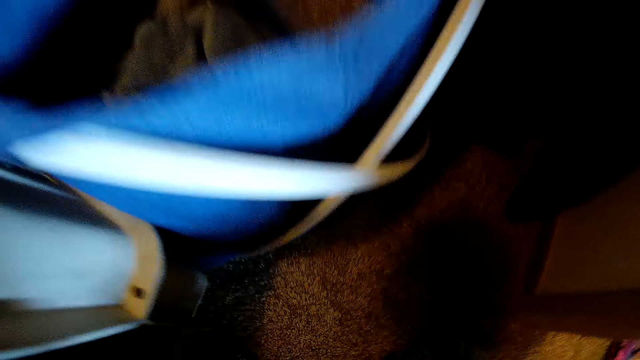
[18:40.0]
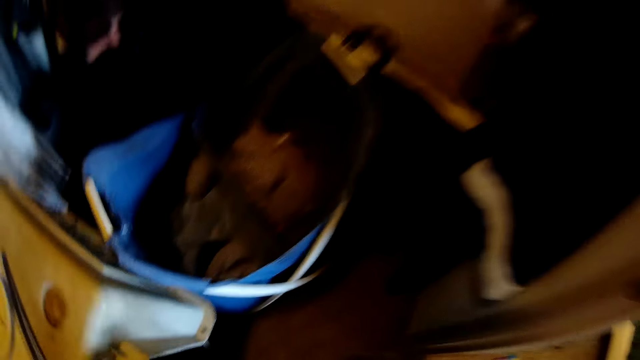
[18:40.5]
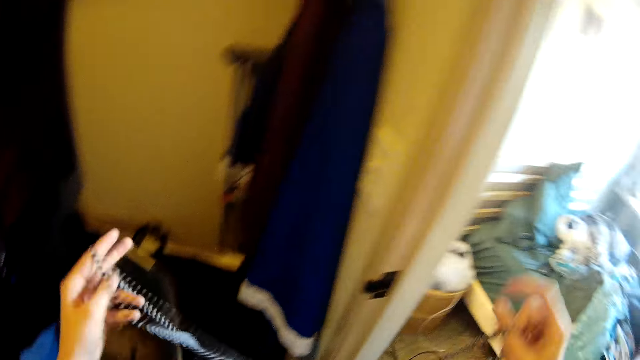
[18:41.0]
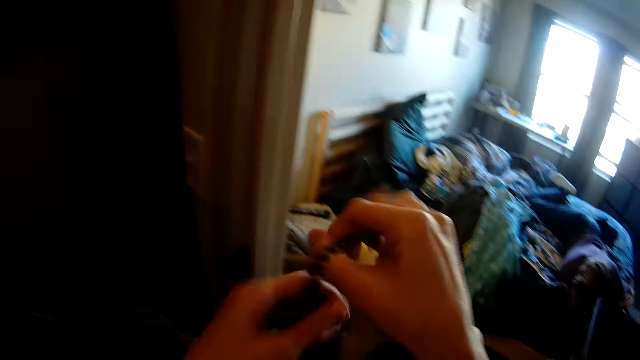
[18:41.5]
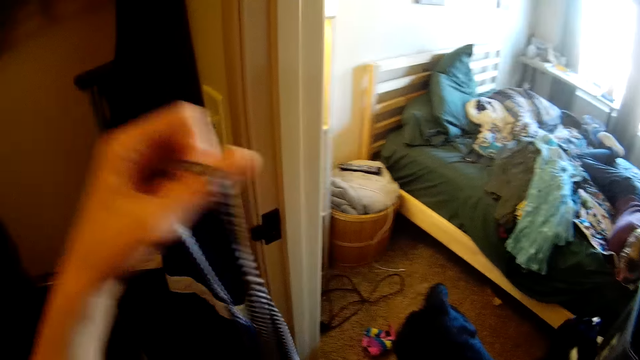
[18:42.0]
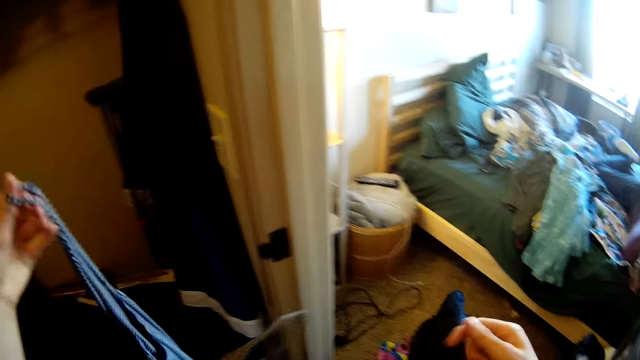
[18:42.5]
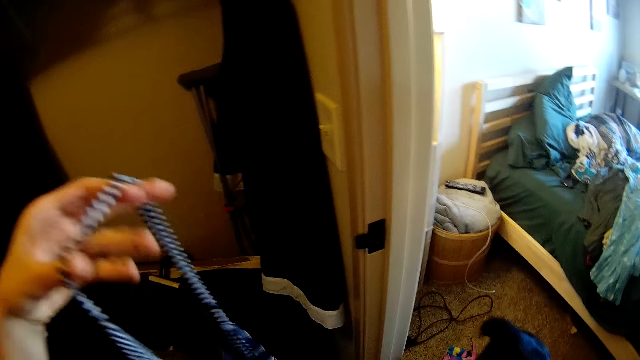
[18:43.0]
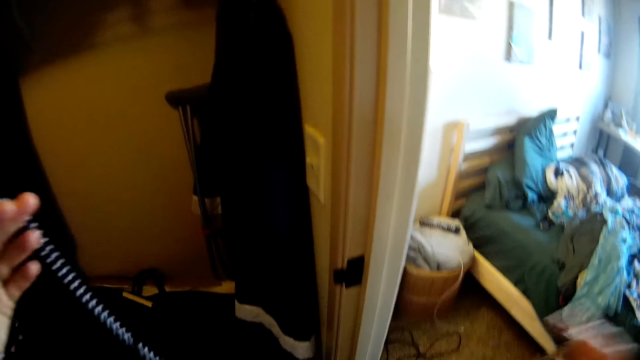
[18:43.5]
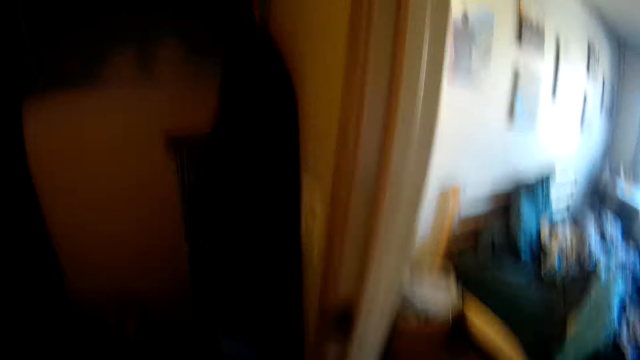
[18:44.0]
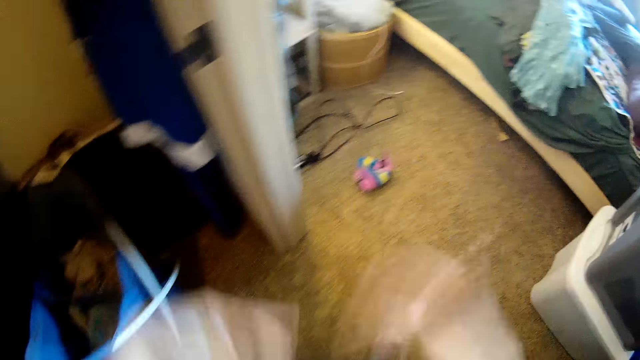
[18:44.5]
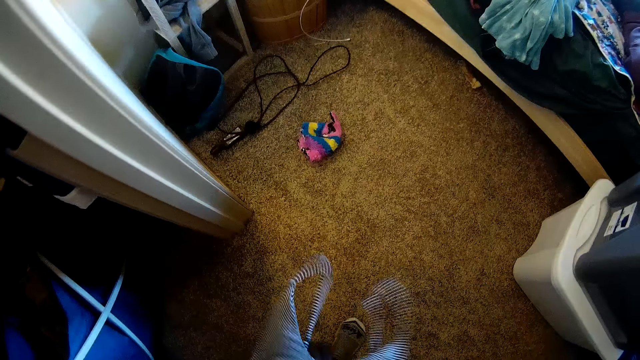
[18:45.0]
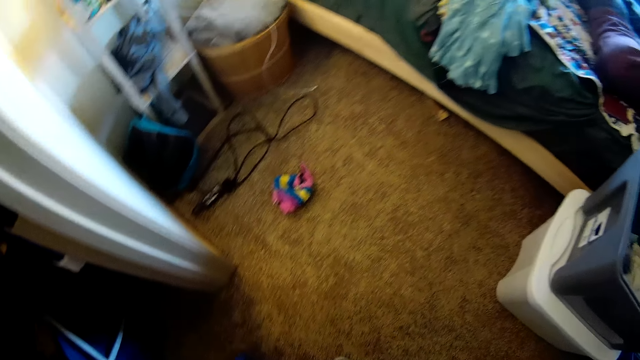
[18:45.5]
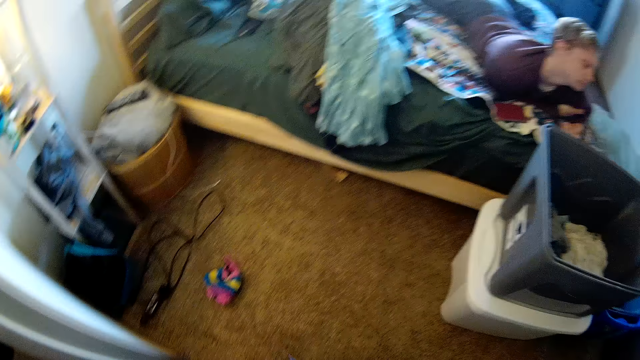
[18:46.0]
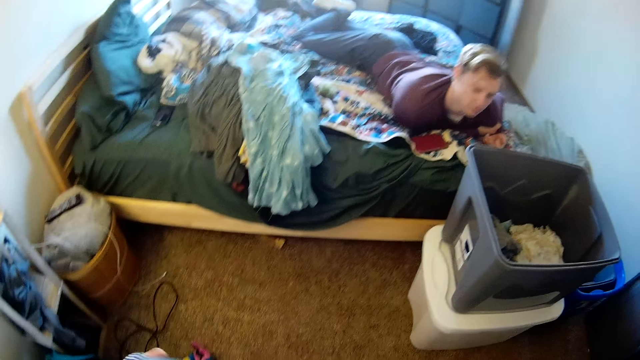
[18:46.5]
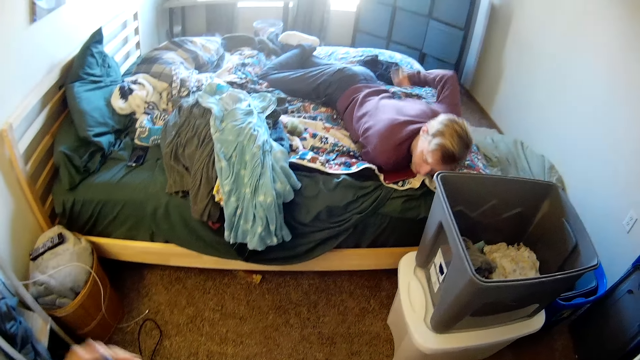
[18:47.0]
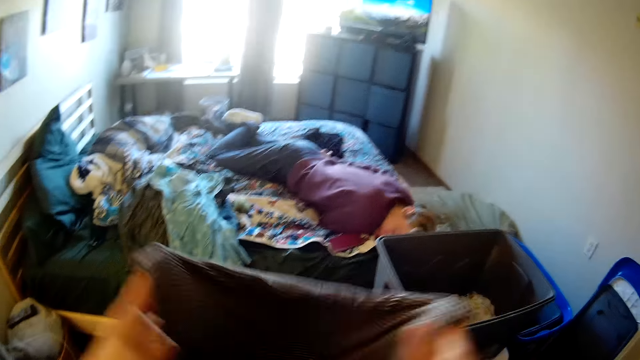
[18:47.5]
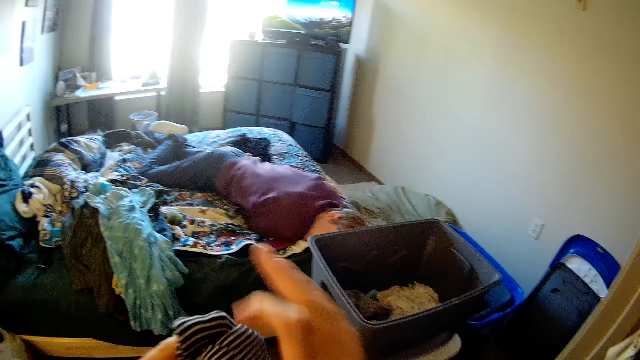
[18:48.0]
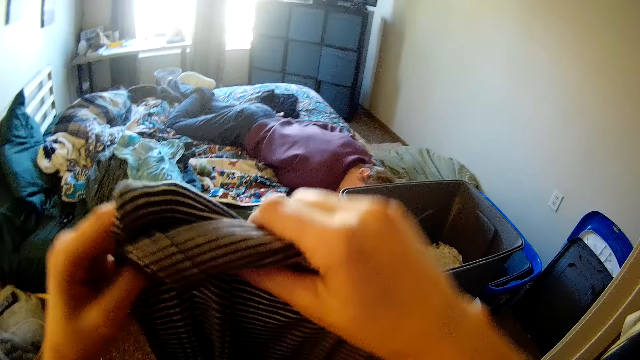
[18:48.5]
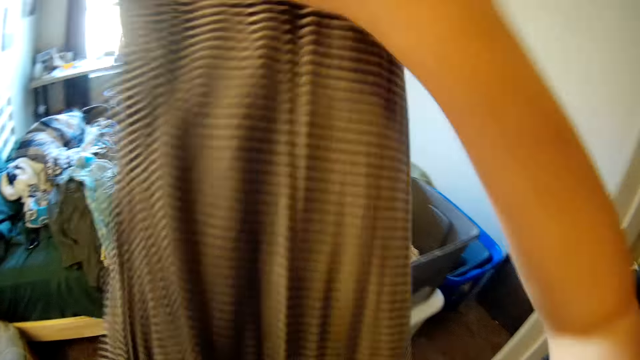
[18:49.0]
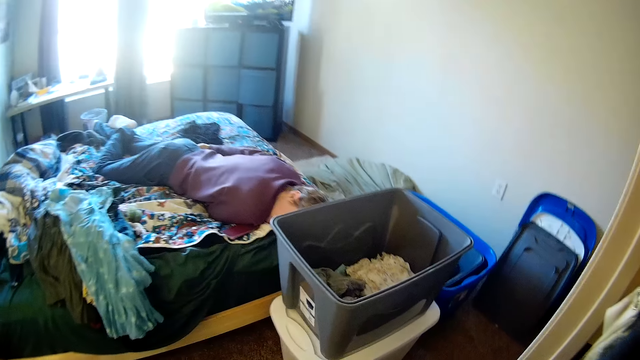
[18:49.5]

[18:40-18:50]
The camera wearer holds the cloth in his hands. He folds the cloth in his hands.

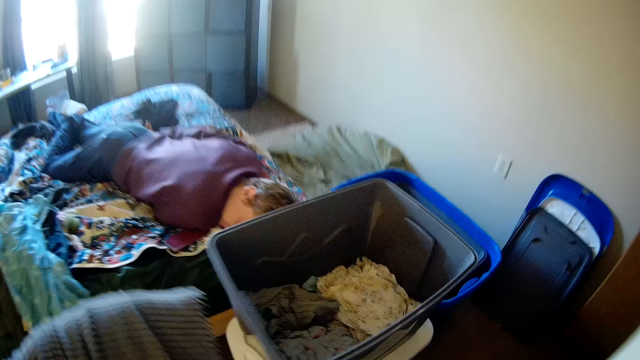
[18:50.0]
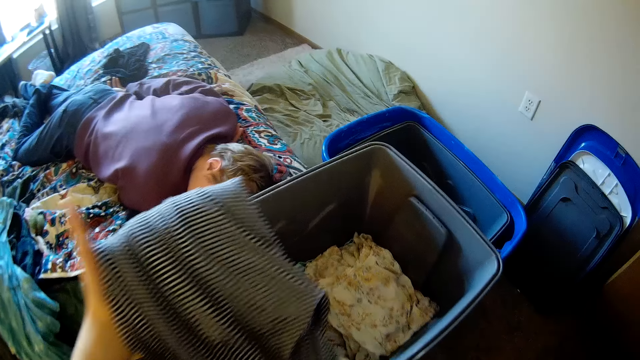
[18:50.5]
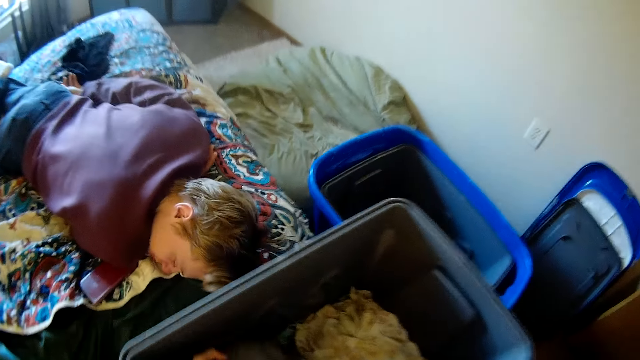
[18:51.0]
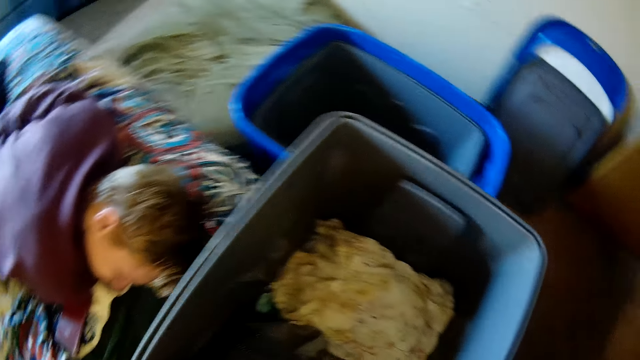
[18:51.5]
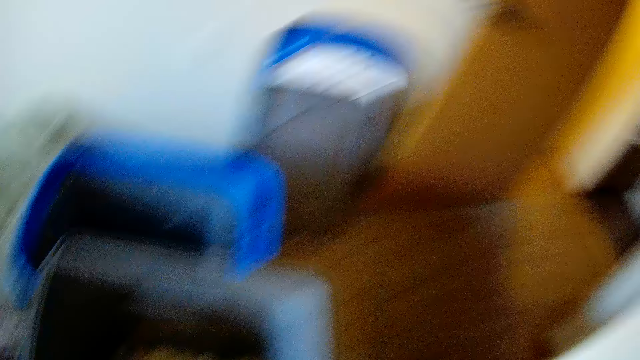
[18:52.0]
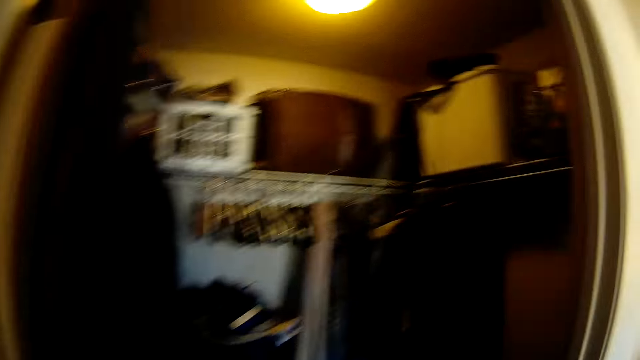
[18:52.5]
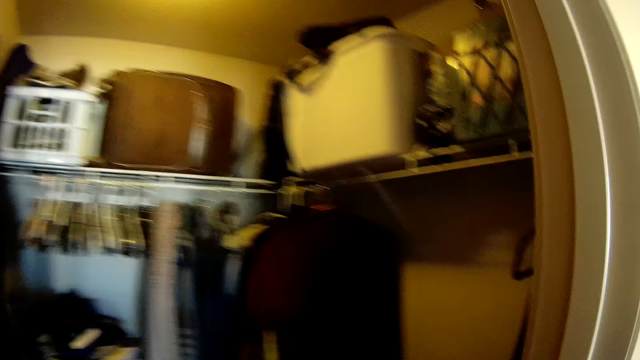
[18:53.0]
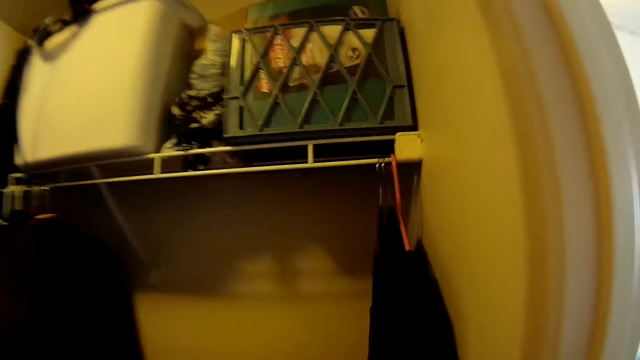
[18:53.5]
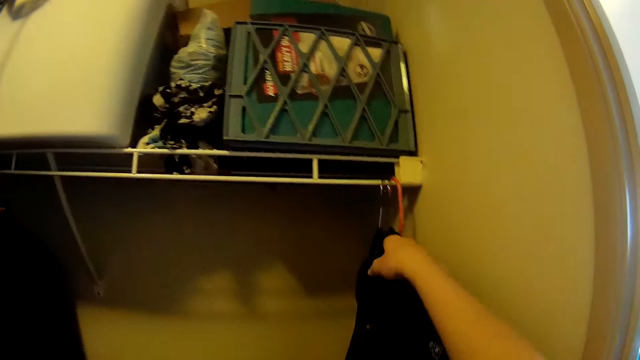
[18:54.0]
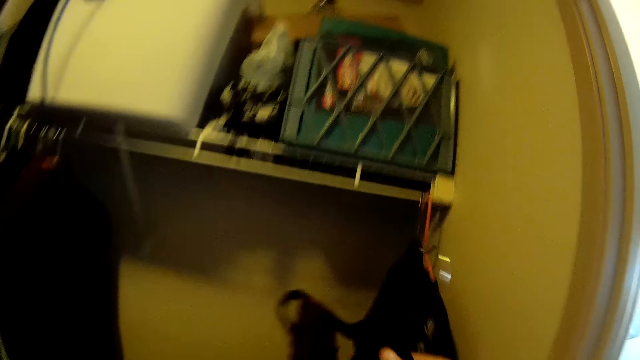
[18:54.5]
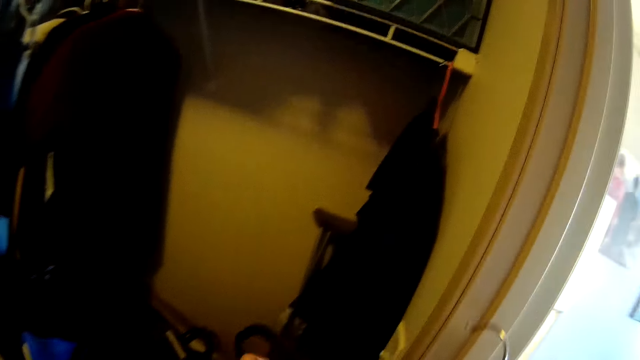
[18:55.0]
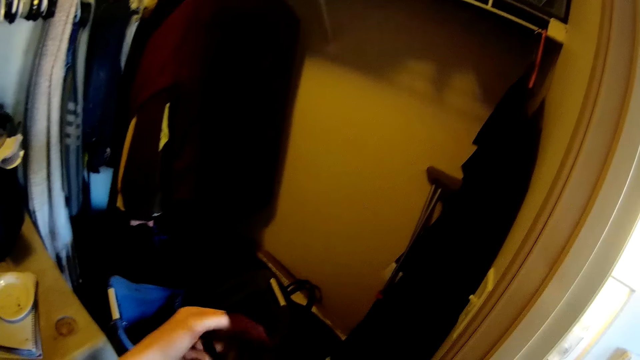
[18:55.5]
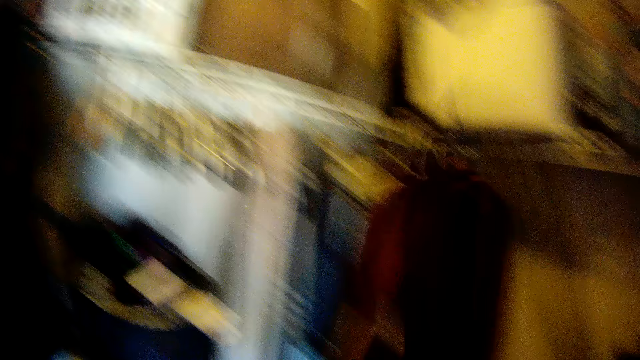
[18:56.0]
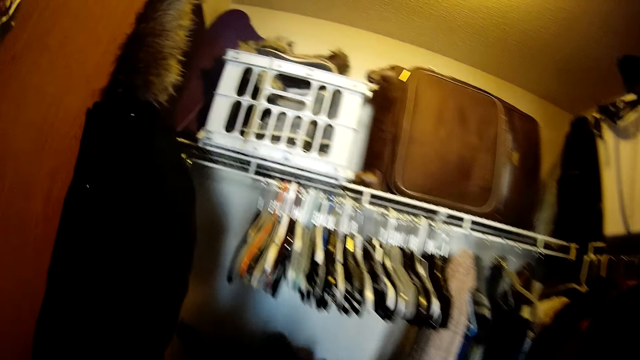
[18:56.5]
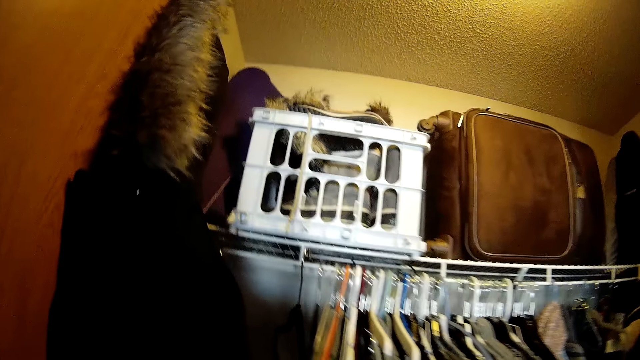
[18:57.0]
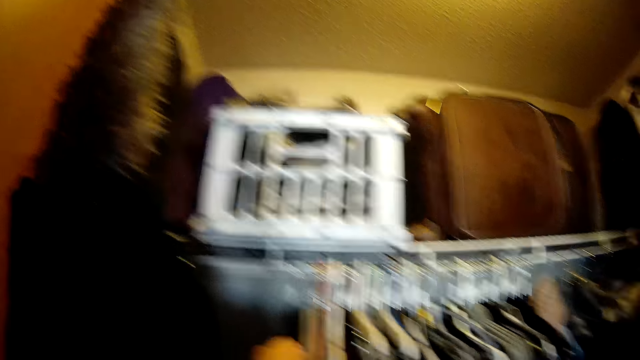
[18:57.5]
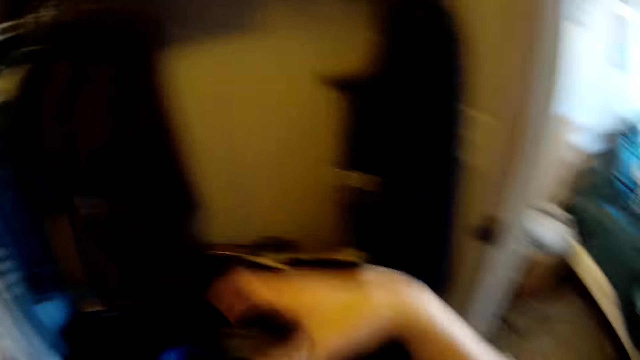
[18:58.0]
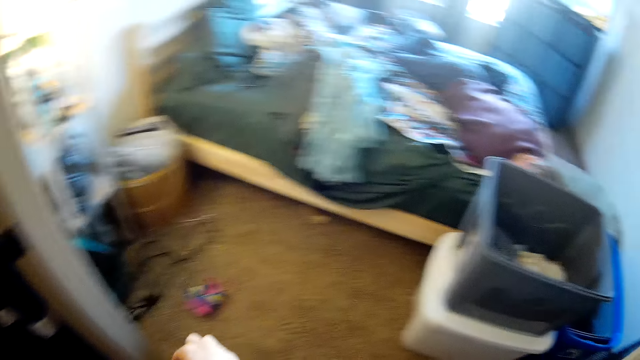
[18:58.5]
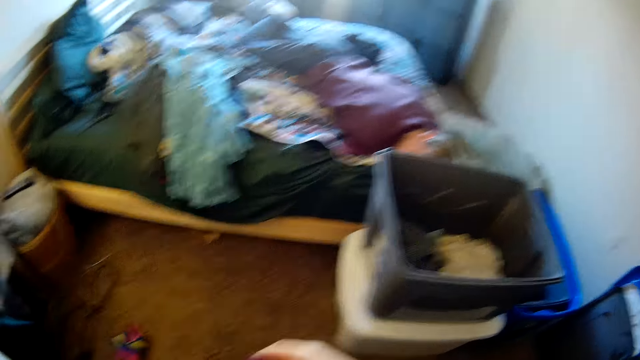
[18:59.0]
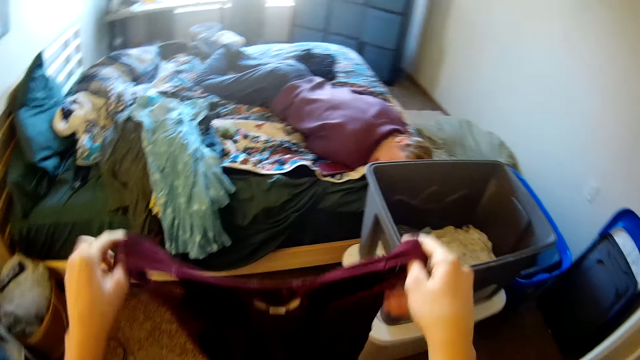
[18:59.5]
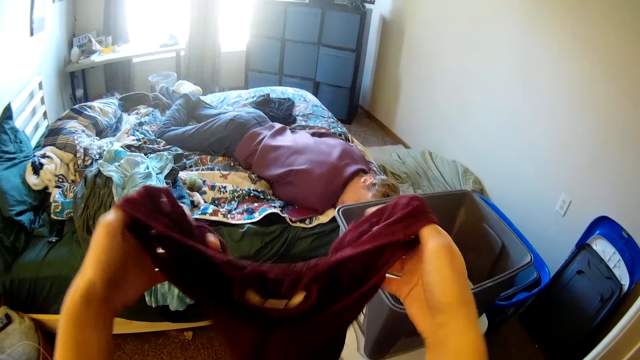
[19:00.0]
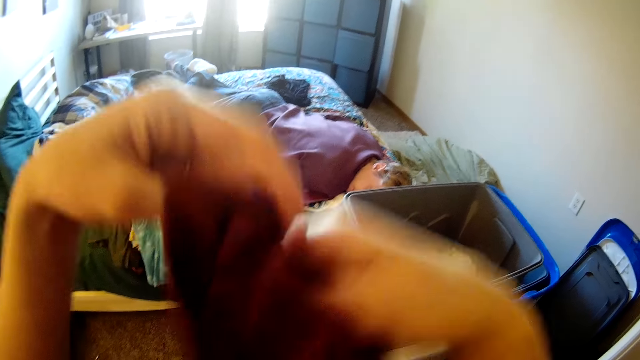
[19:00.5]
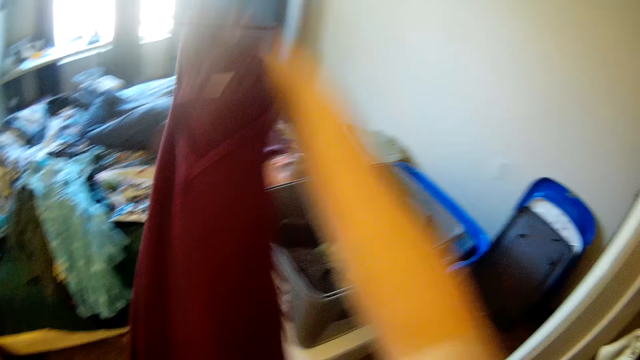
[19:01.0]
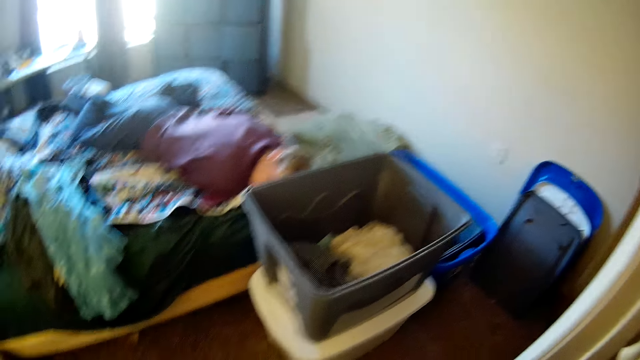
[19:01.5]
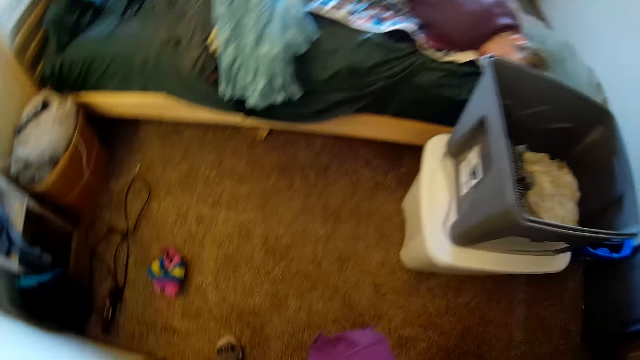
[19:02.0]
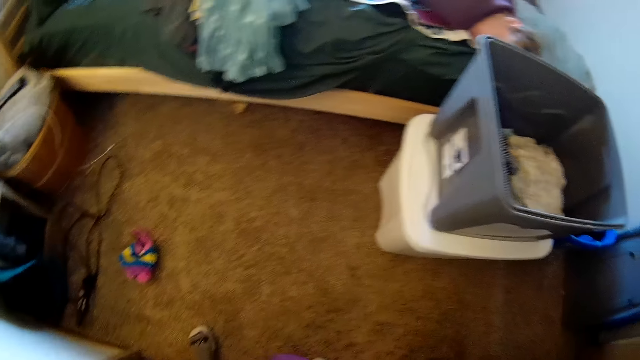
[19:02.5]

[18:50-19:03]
The camera wearer walks to the bucket. He places the cloth in his hands in the bucket. He turns around. He walks to the wardrobe. He picks another cloth on the hanger from the wardrobe. He removes the cloth from the hanger. He places the hanger in the wardrobe. He turns around. He folds the cloth in his hands.
